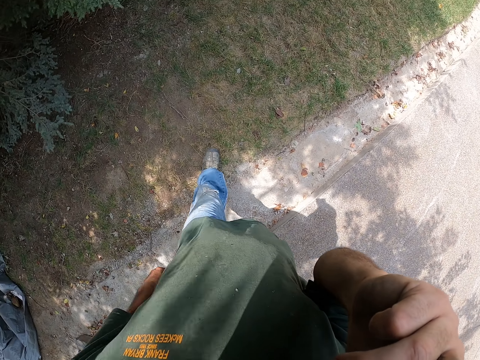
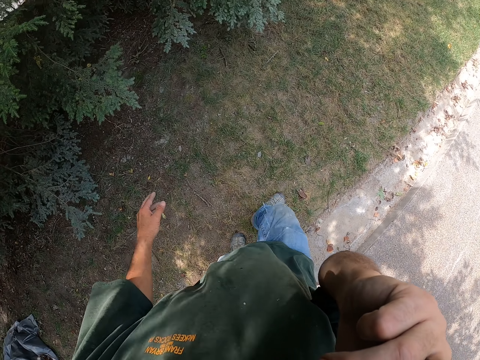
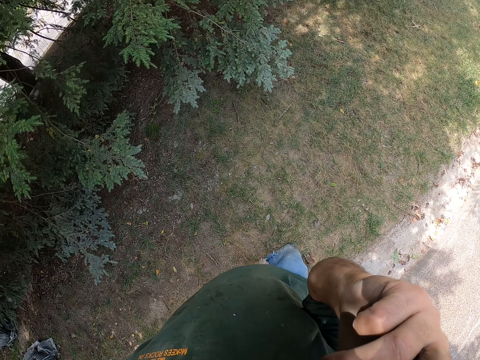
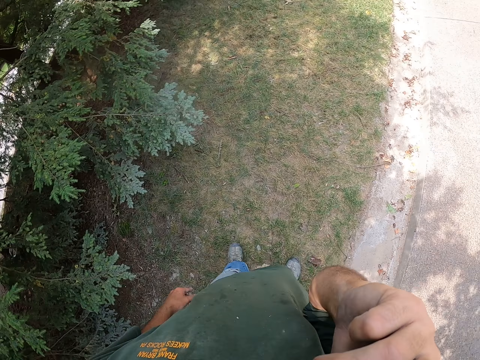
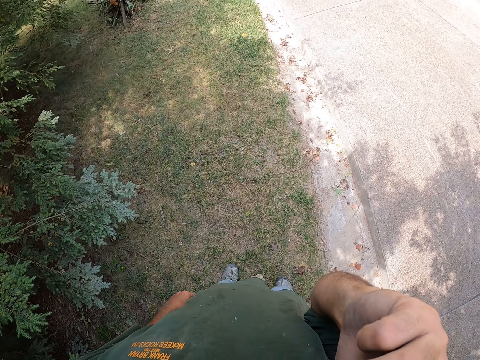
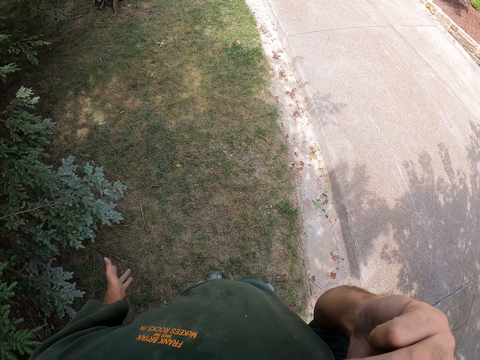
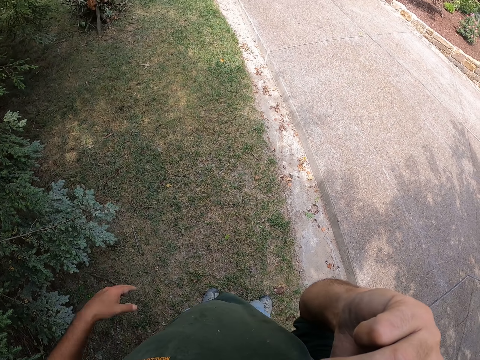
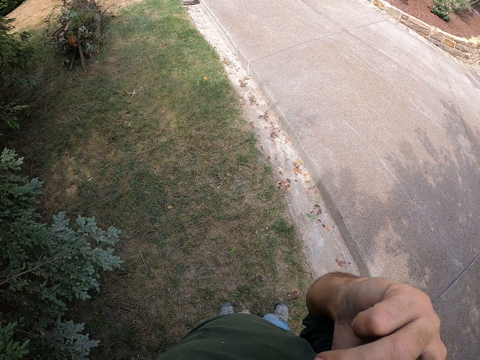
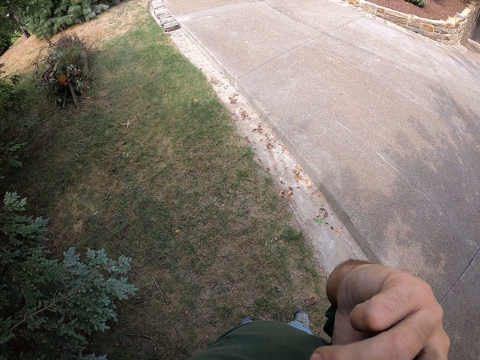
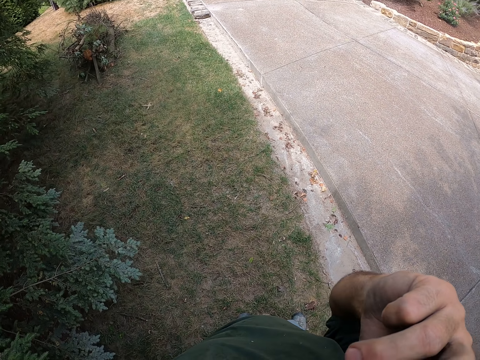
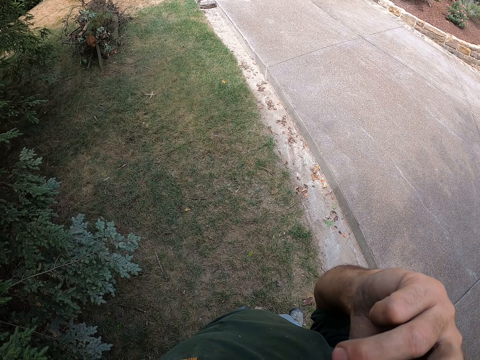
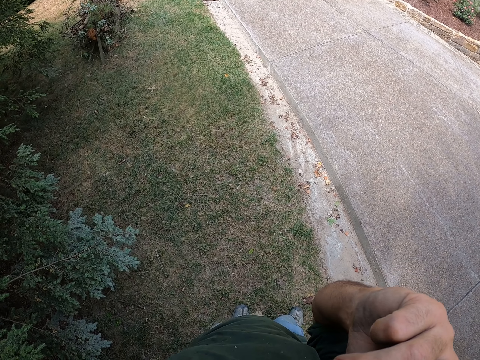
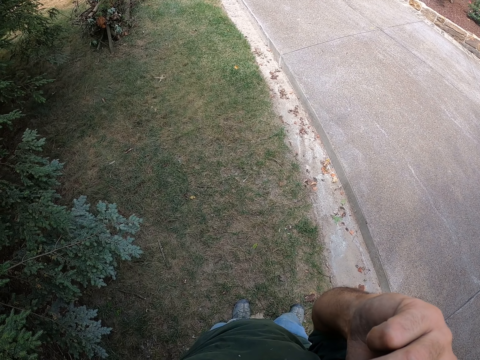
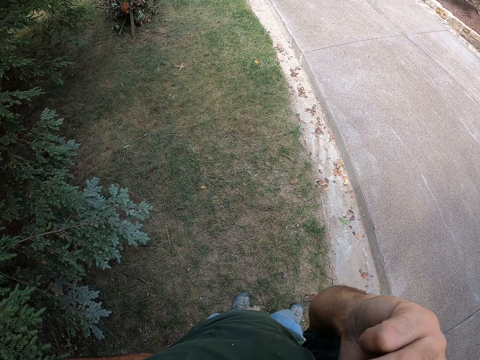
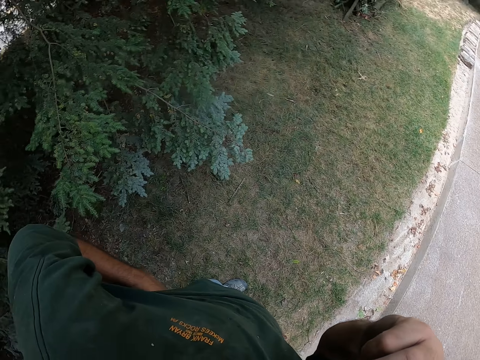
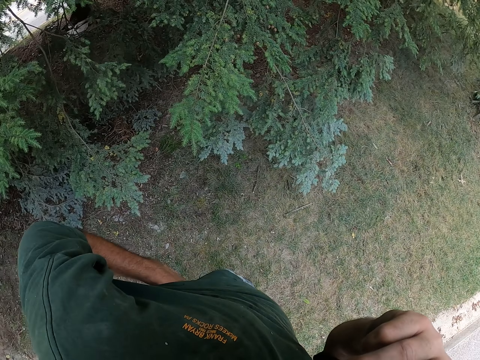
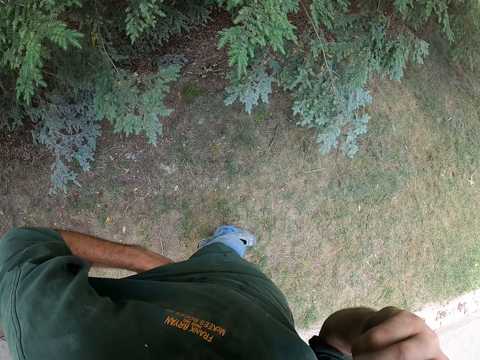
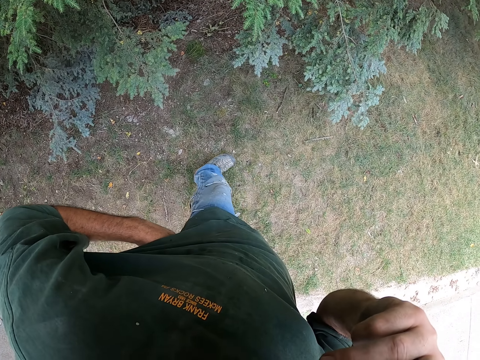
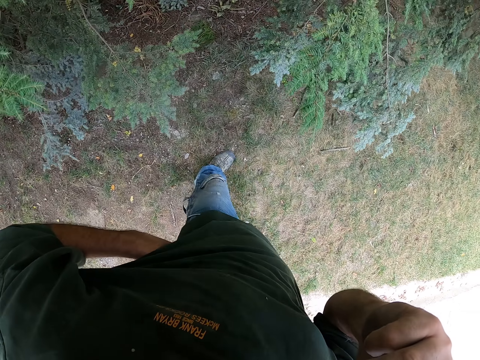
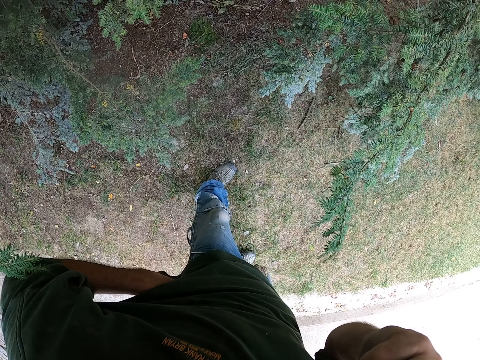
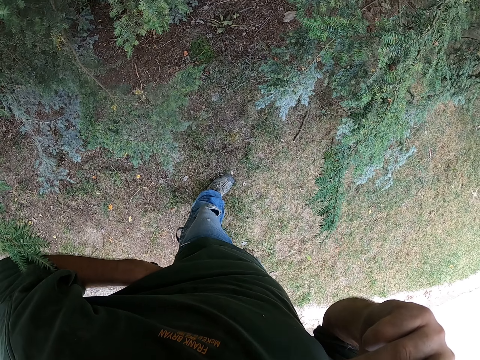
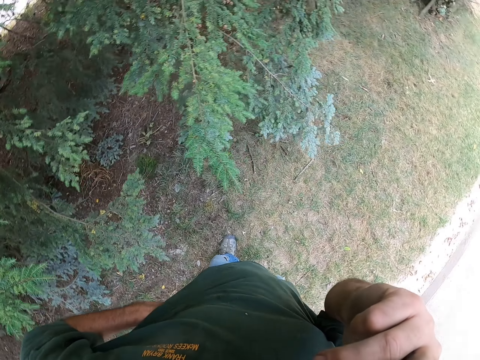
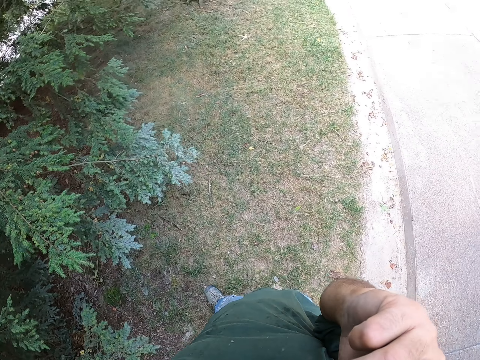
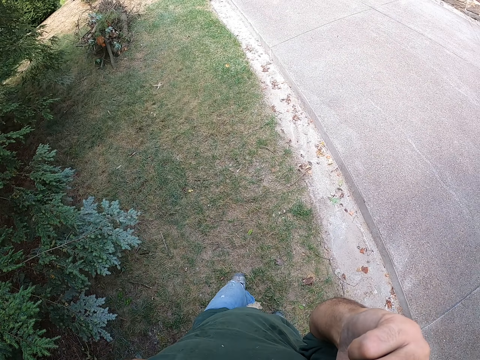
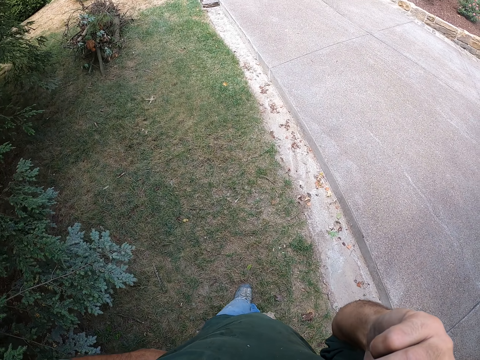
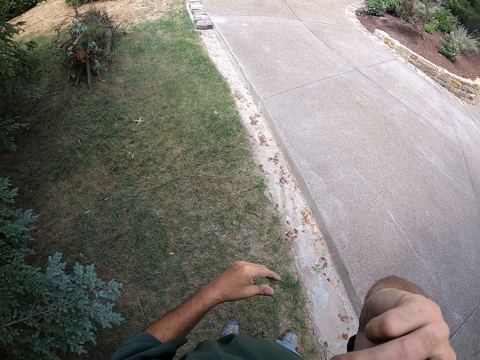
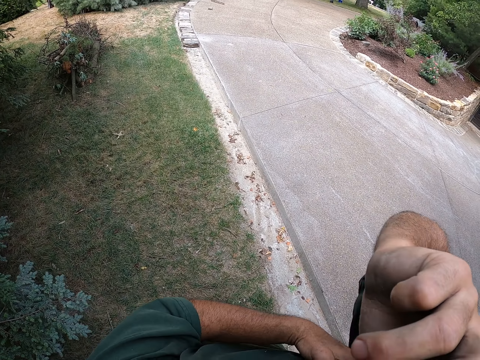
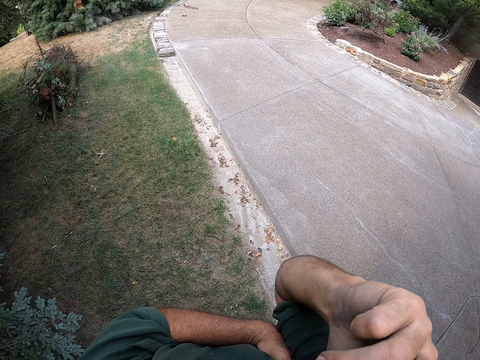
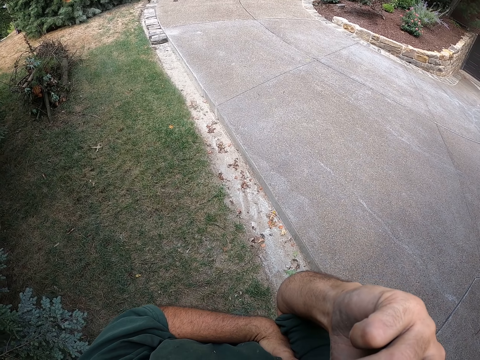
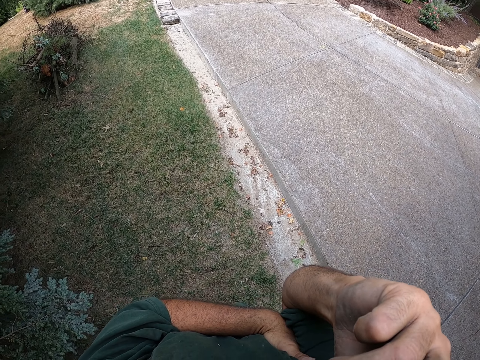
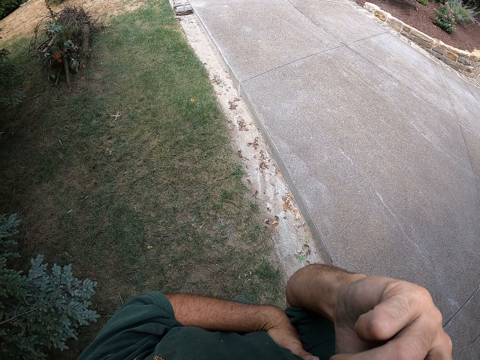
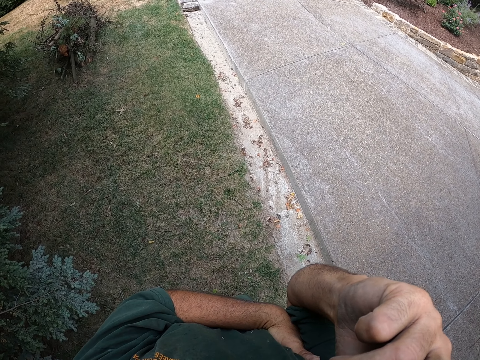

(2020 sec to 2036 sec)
The camera wearer looks around. He stands on the grass. He looks at the trees. He turns around. He spits on the grass. He turns around. He folds his hand.

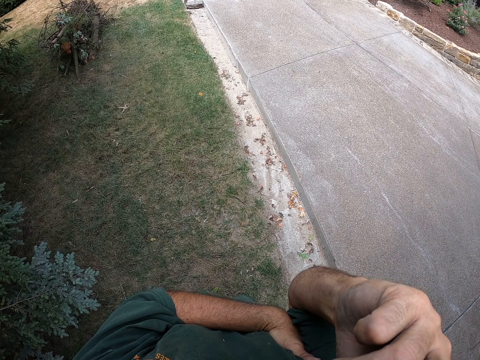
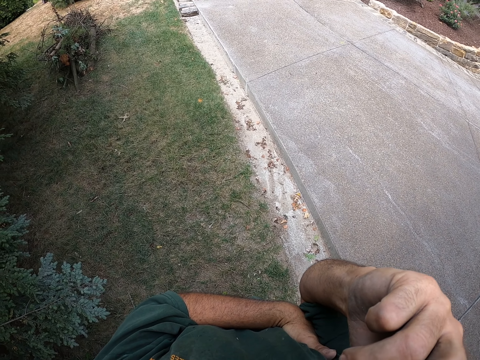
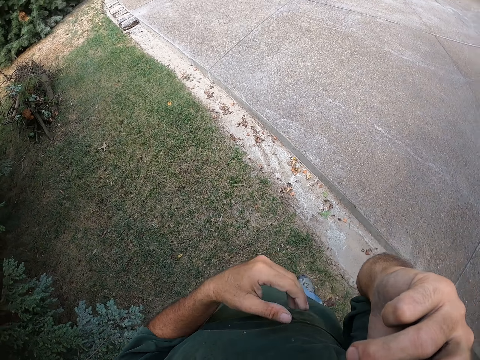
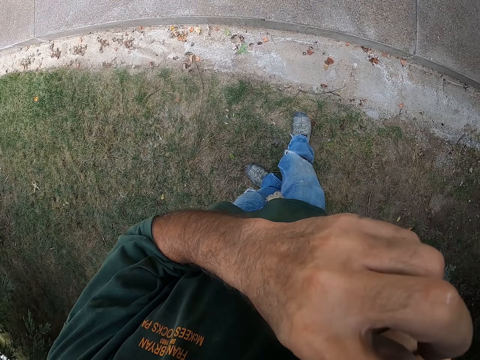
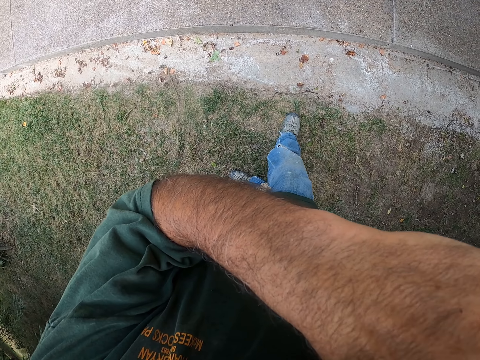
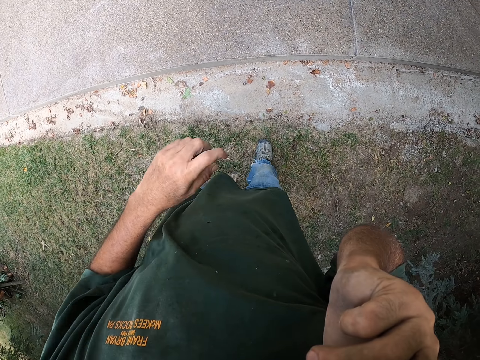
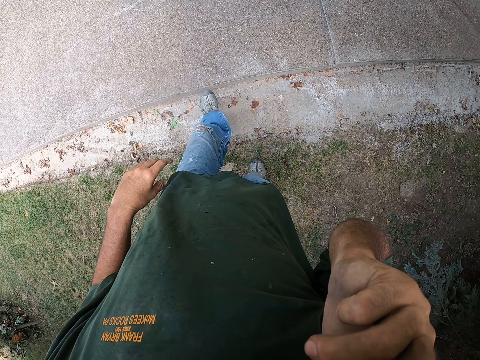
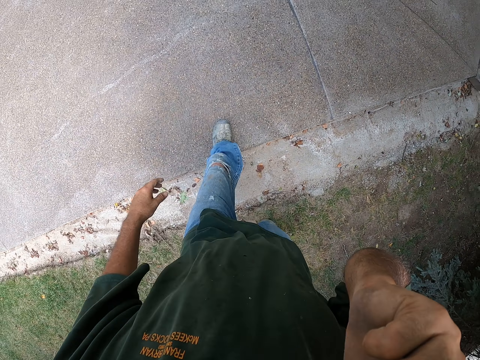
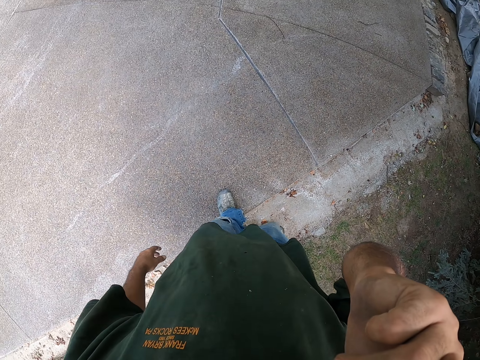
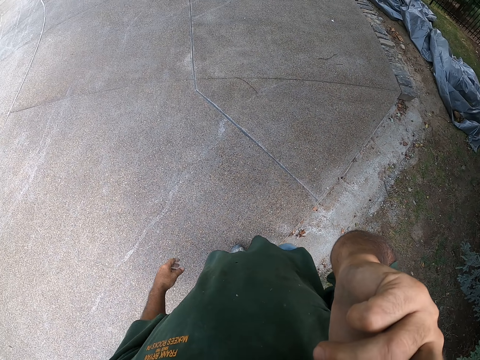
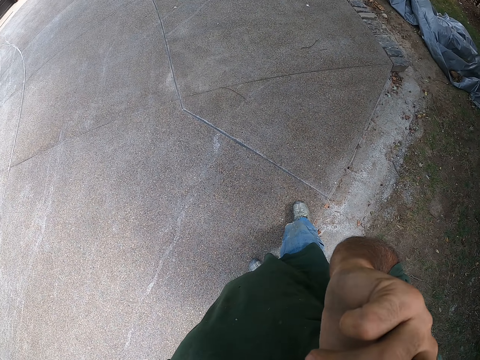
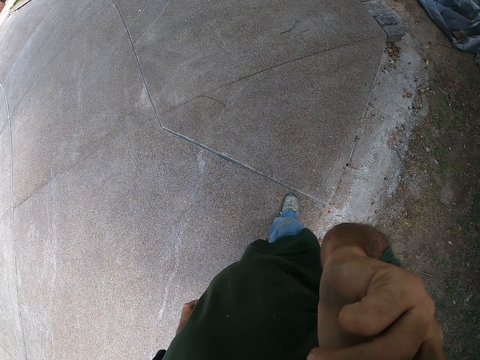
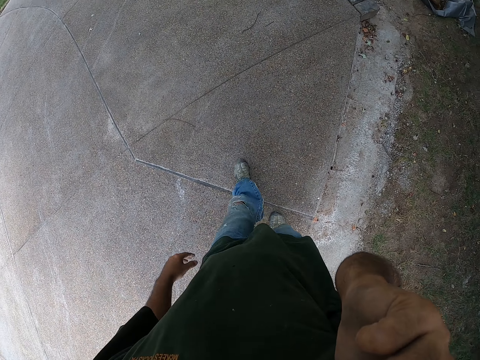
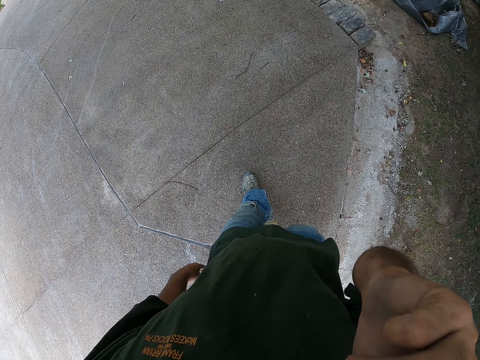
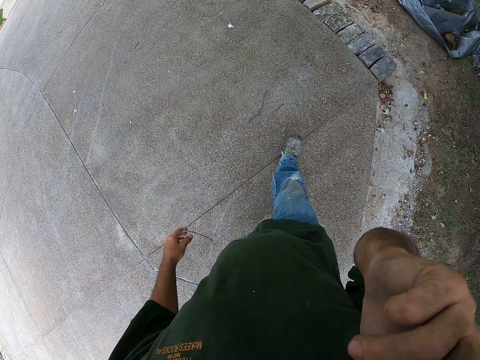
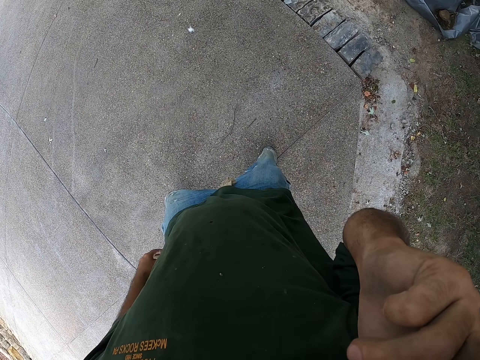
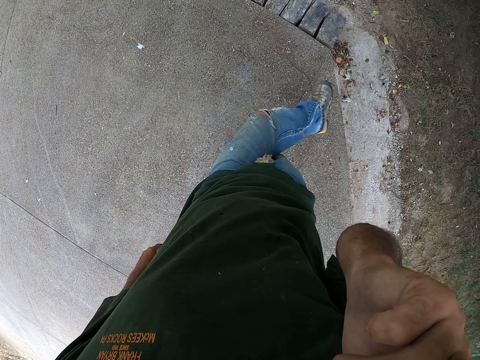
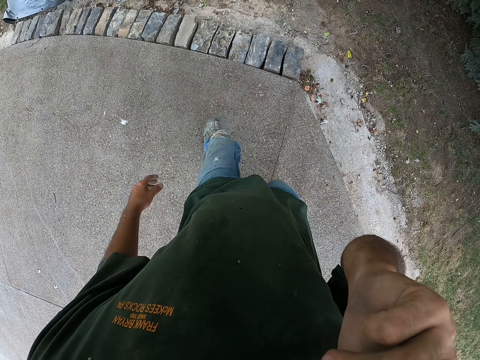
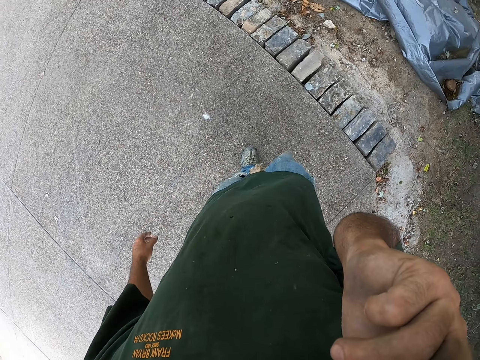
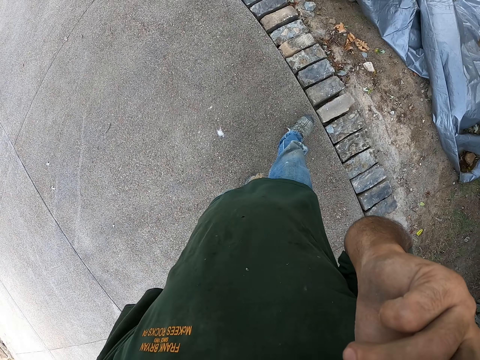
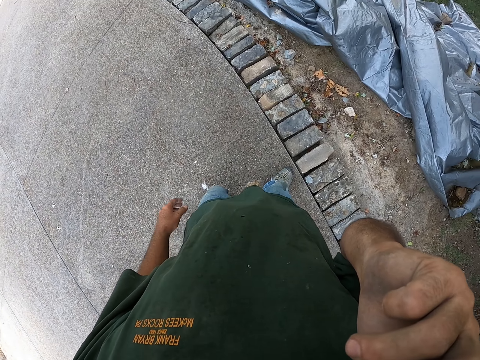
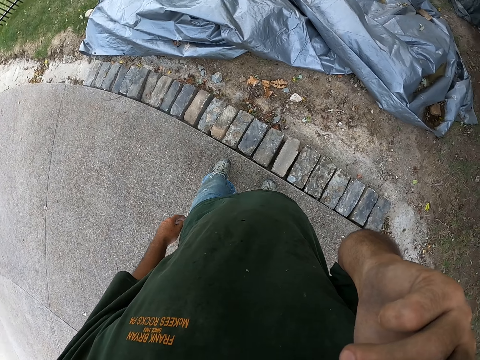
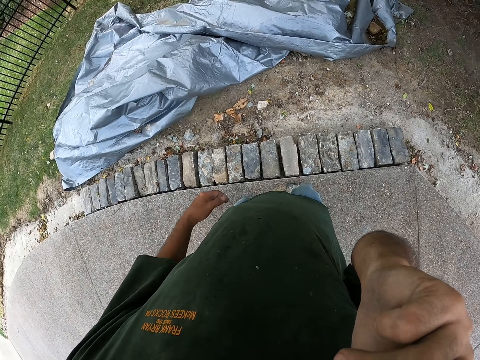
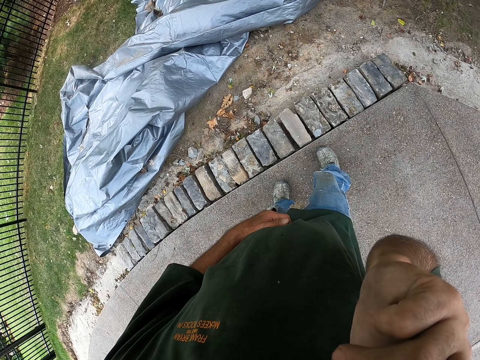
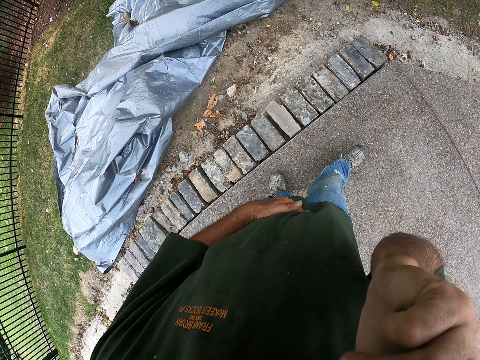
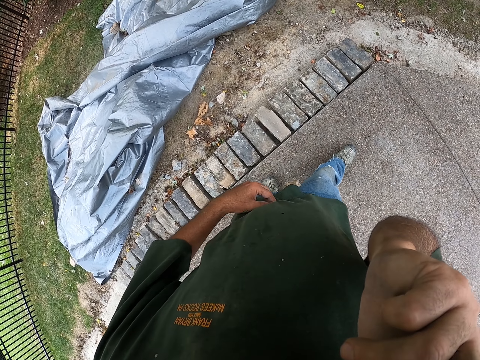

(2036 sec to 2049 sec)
The camera wearer raises his hand towards his face. He puts down his hand. He walks on the pavement. He kicks a leaf. He walks around. He looks around.
